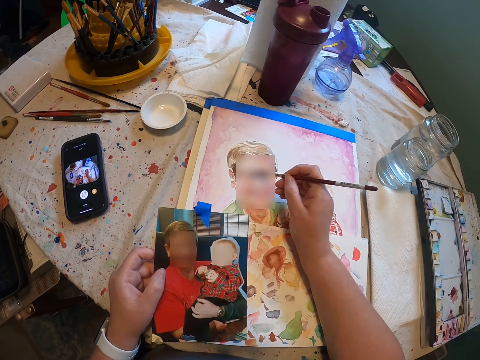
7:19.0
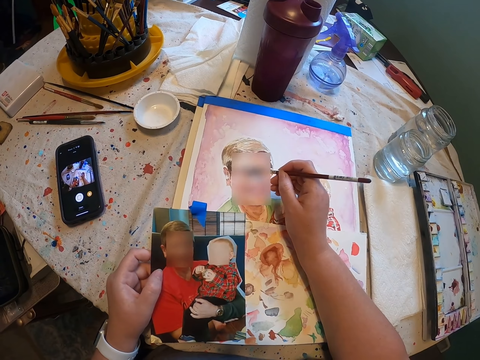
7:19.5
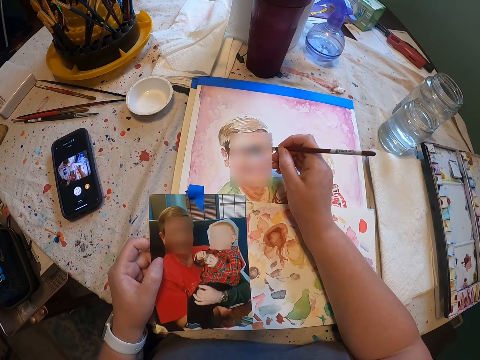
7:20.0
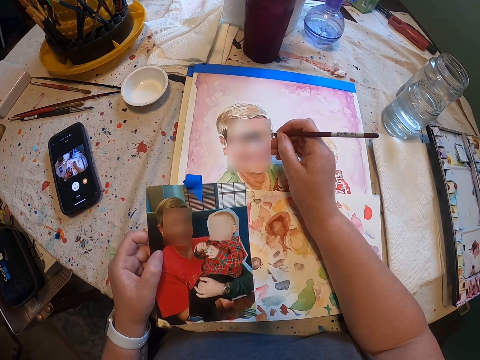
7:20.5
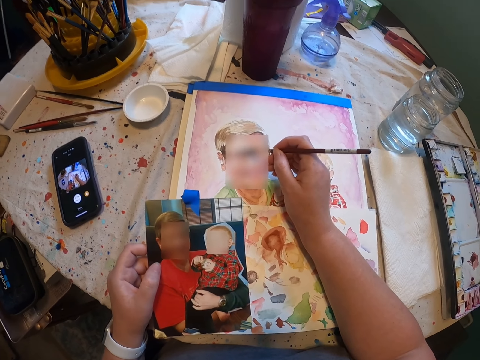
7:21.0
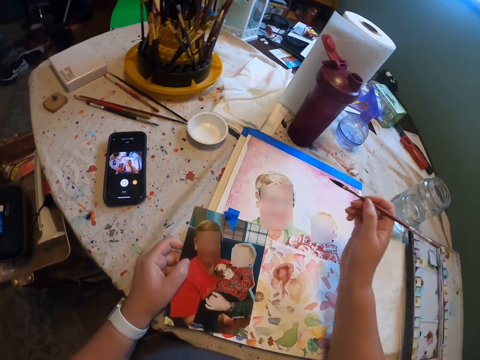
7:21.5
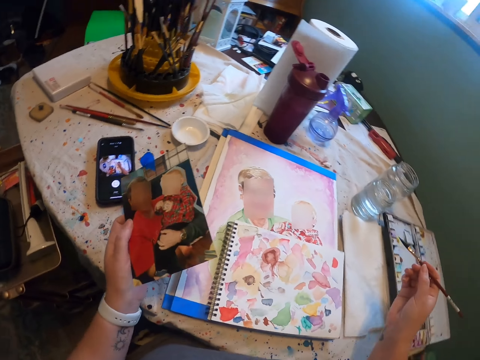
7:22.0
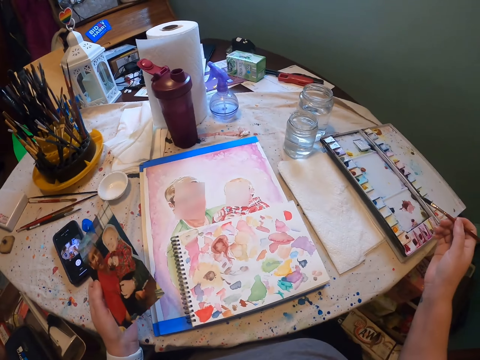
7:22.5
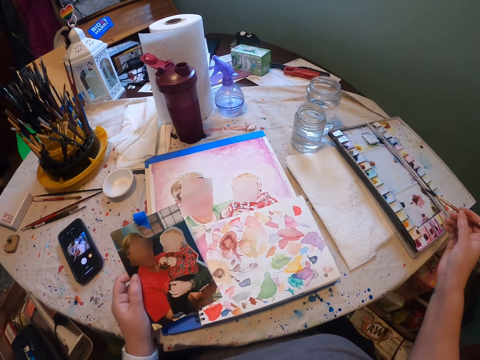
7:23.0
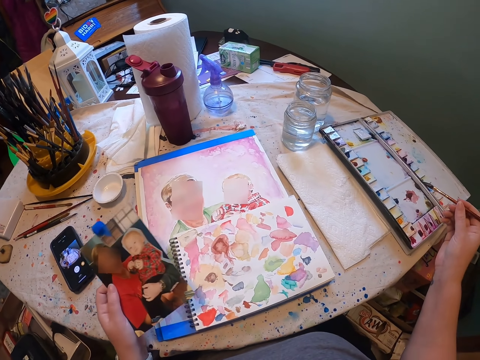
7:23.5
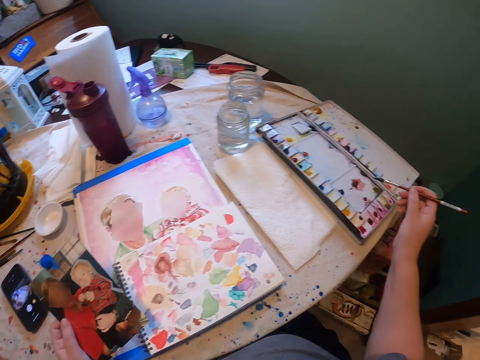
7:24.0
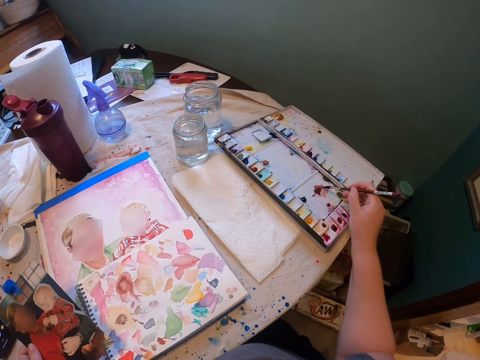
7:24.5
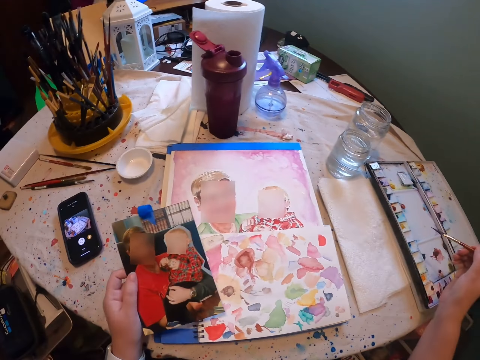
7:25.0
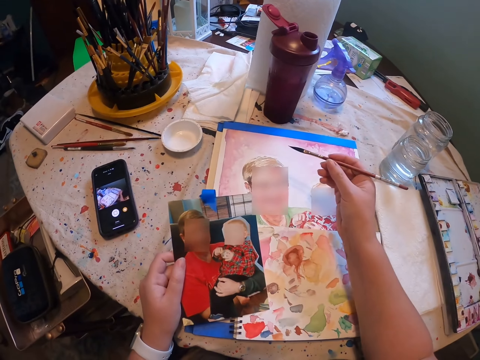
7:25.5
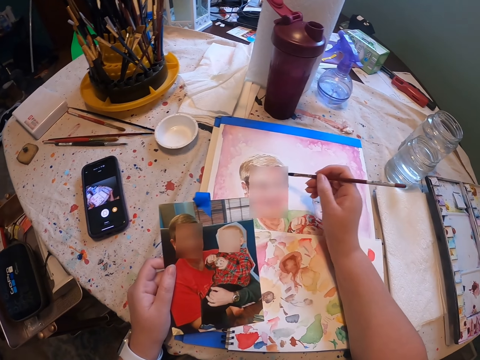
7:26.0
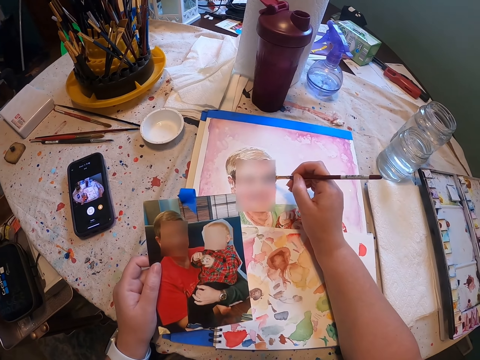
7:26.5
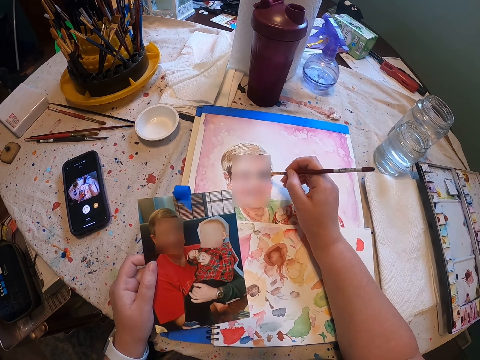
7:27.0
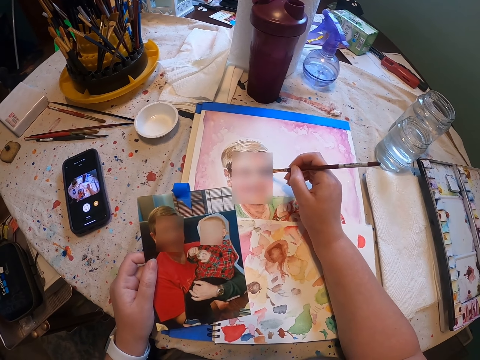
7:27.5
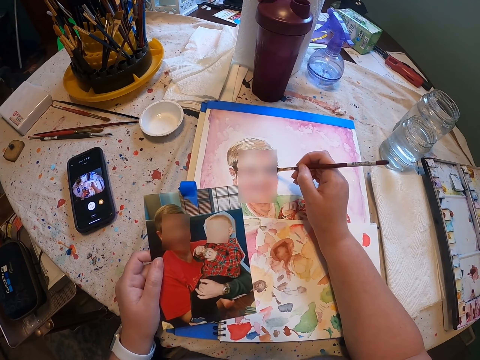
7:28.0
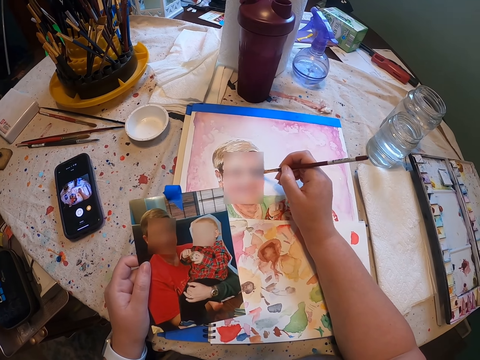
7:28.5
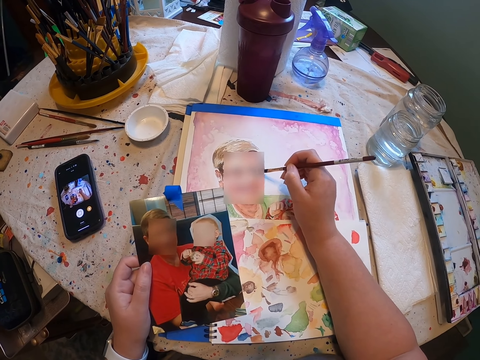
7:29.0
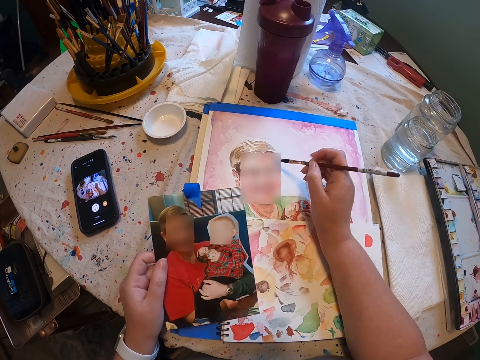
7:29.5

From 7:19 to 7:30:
The camera wearer moves his hand. He moves the photo frame. He dips the brush in the ink. He moves his hand. He paints.

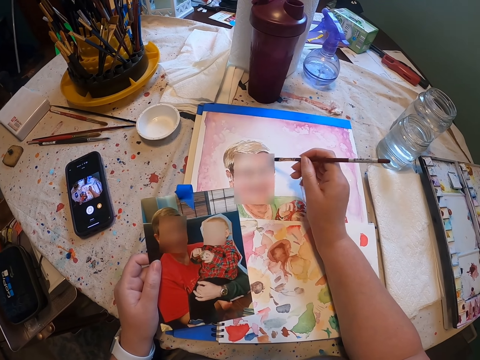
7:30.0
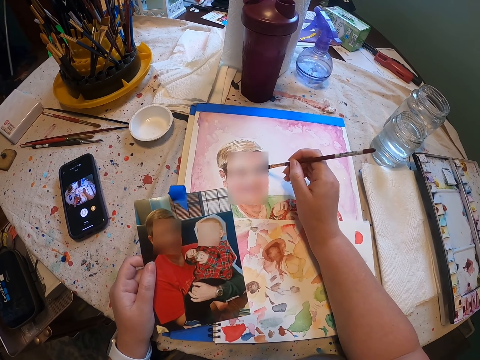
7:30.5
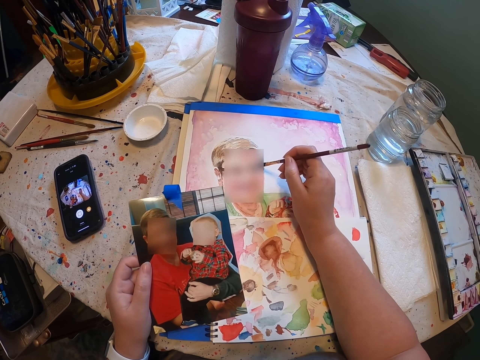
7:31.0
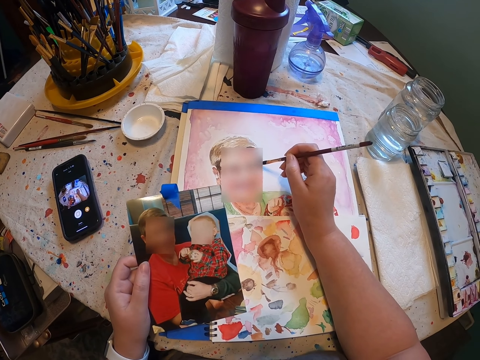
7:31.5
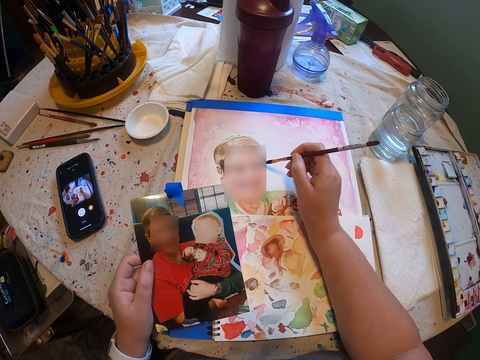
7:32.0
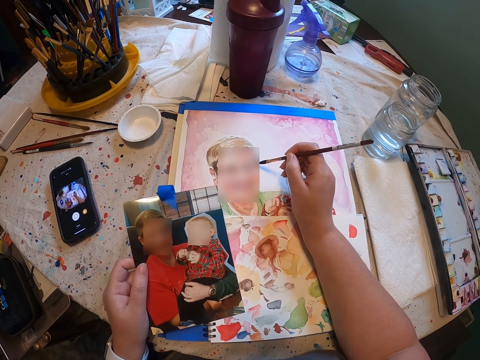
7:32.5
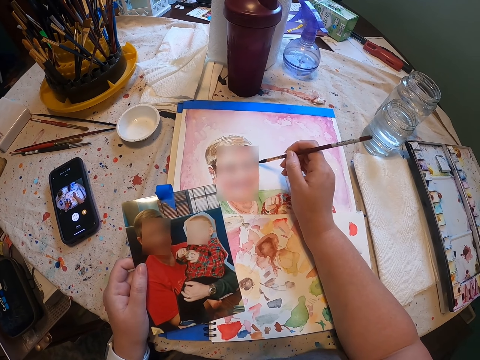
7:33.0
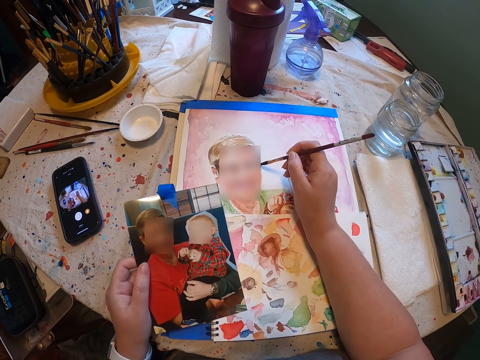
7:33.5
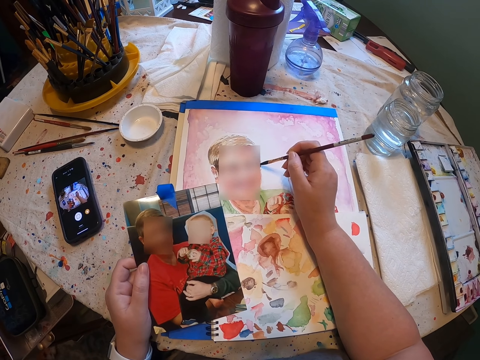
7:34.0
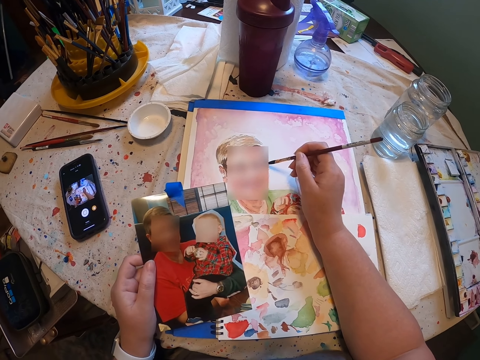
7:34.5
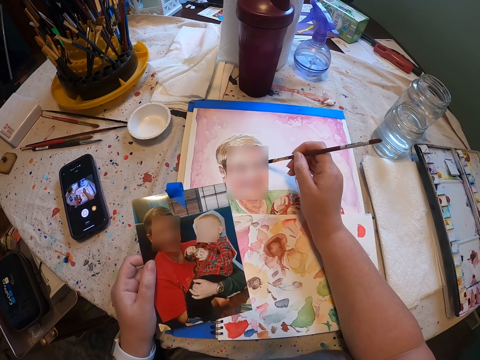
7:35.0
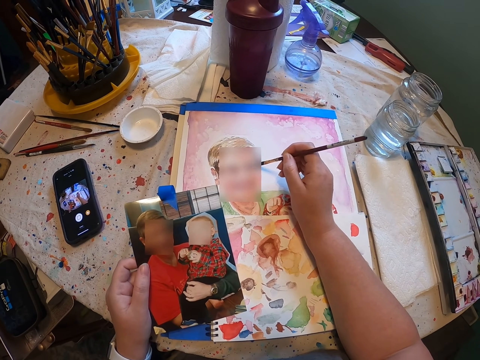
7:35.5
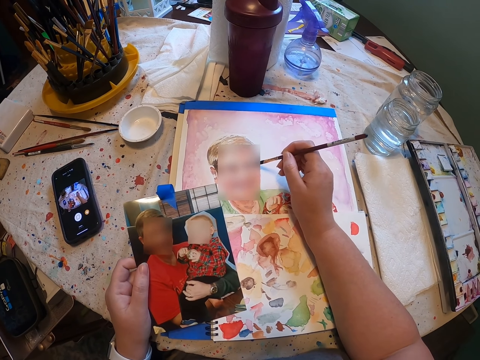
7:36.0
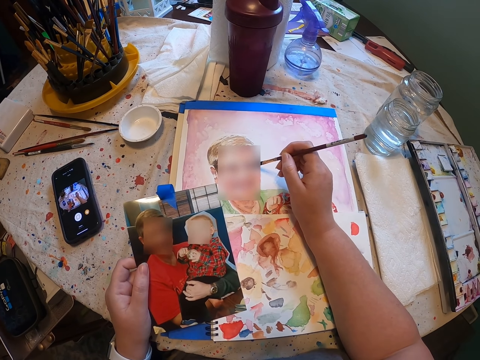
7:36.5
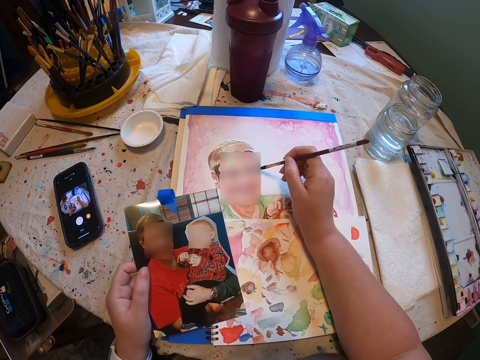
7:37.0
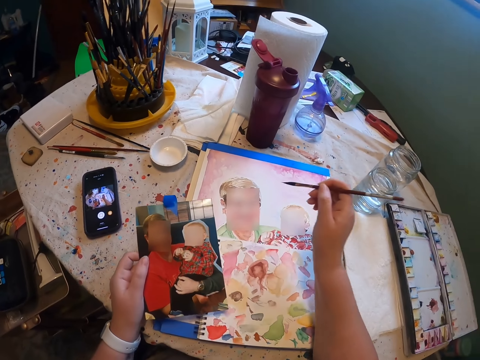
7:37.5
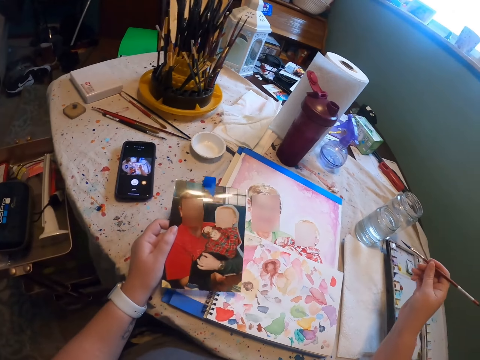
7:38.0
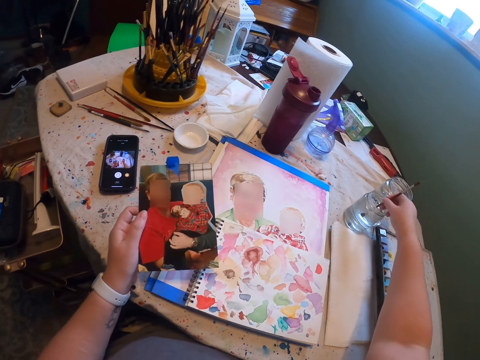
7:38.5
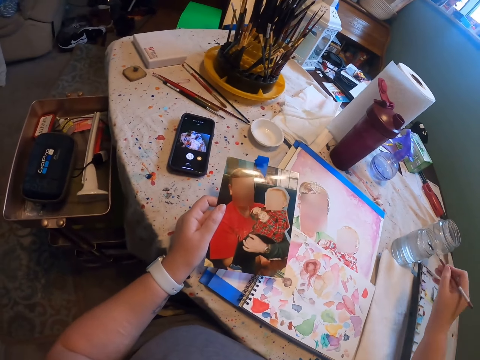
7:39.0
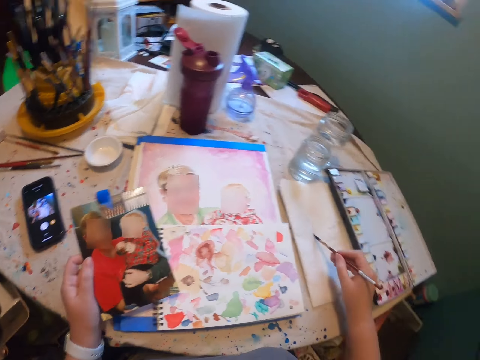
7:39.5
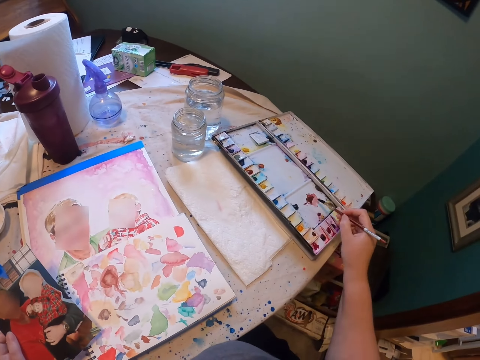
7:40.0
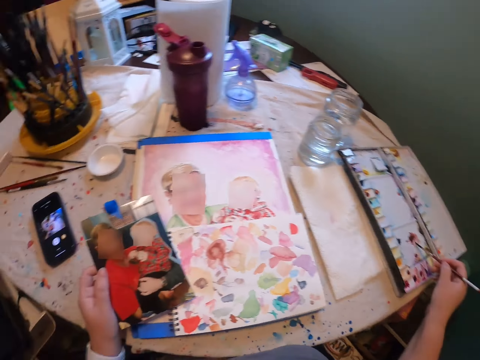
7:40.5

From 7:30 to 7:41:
The camera wearer moves his hand. He dips the brush in water. He removes the brush. He dries the brush on the napkin. He moves his hand. He dips the brush in the ink.

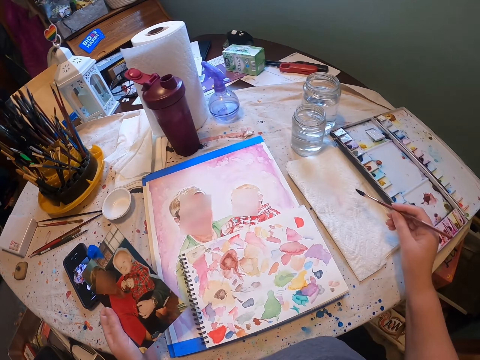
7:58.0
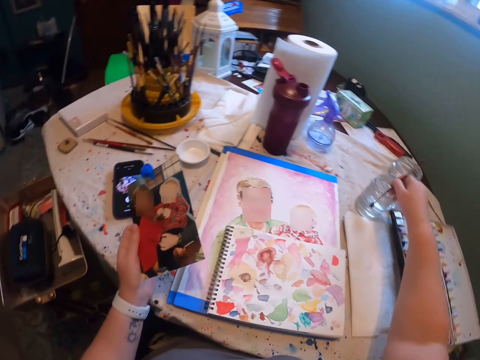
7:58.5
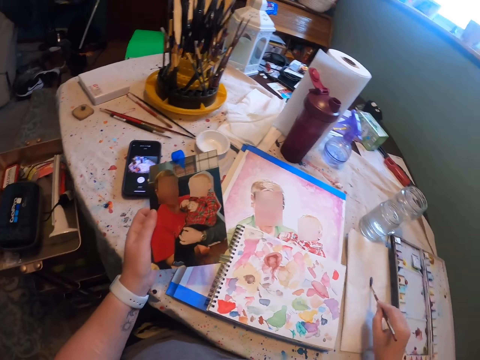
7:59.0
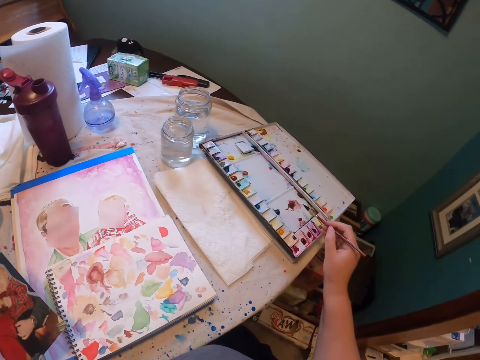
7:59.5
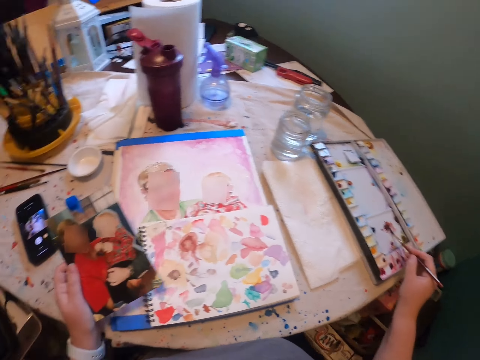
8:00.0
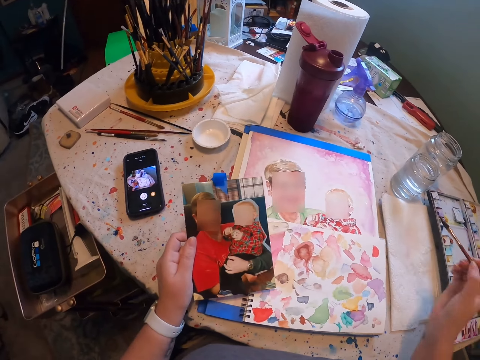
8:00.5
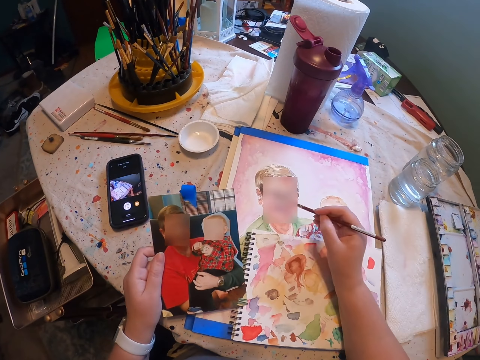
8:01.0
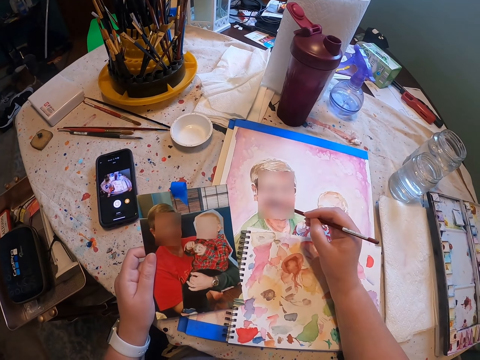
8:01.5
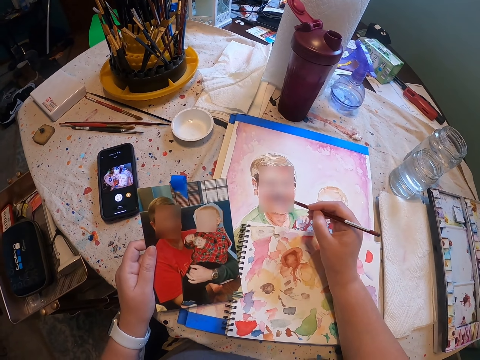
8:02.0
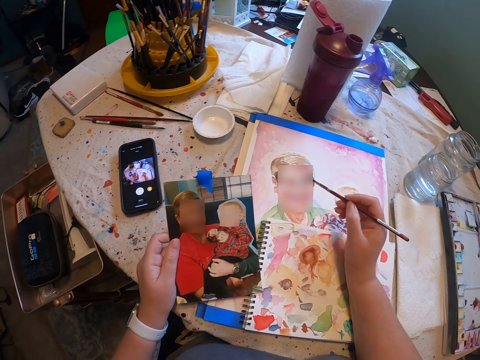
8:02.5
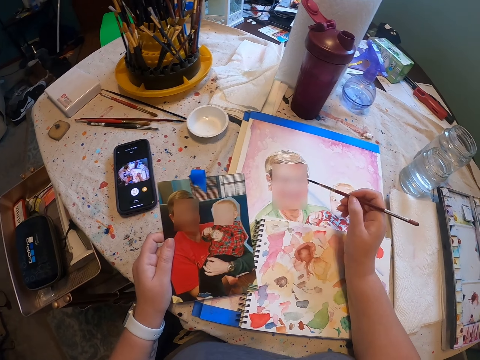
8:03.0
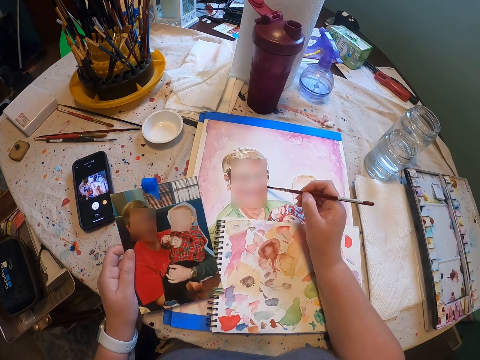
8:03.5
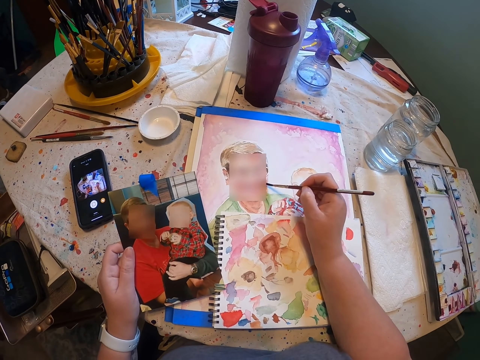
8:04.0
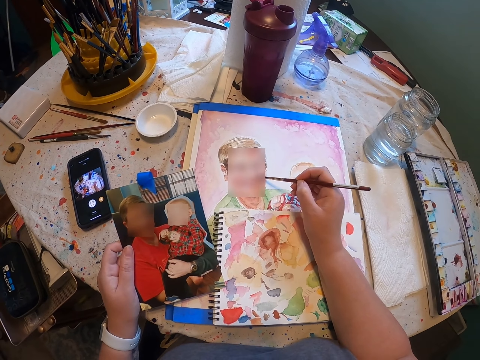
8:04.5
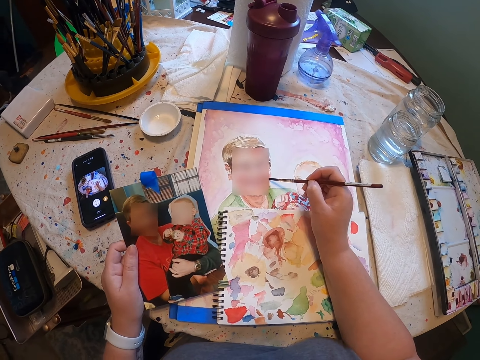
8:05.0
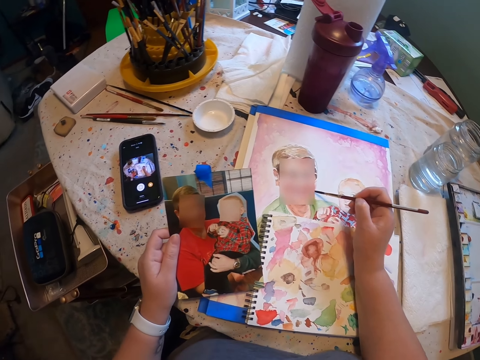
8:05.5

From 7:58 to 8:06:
The camera wearer dips the brush in water. He dries the brush on the napkin. He dips the brush in the ink. He moves his hand. He paints.
